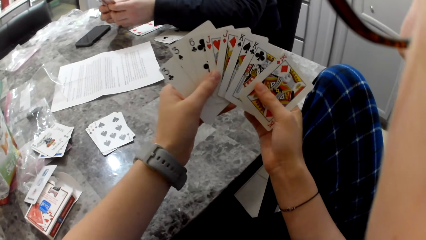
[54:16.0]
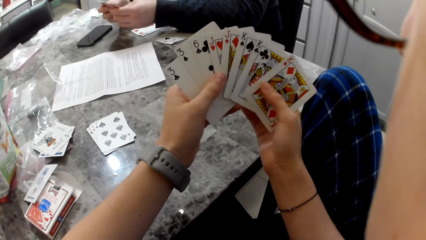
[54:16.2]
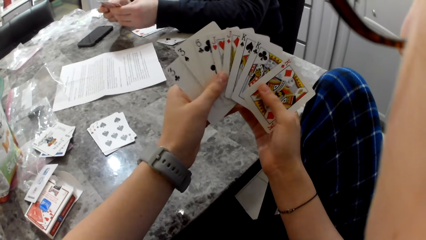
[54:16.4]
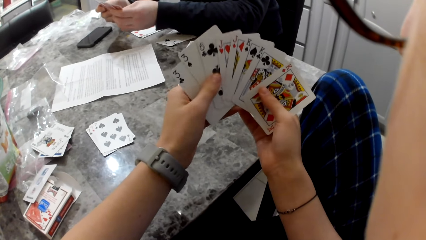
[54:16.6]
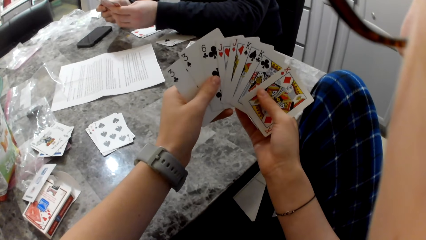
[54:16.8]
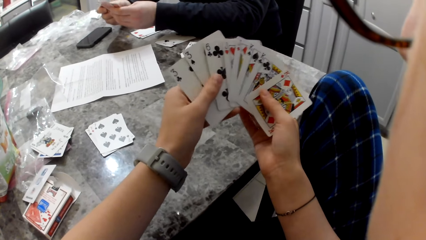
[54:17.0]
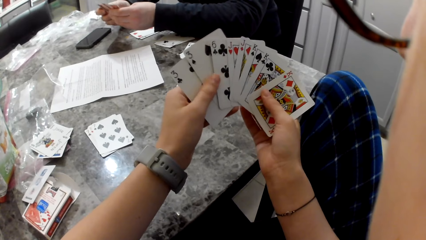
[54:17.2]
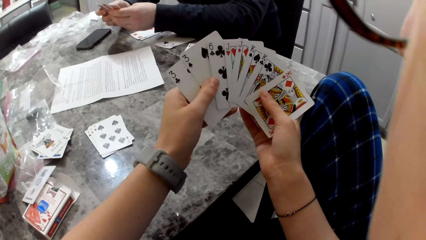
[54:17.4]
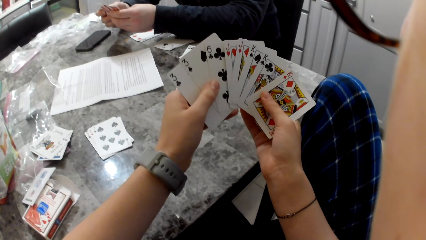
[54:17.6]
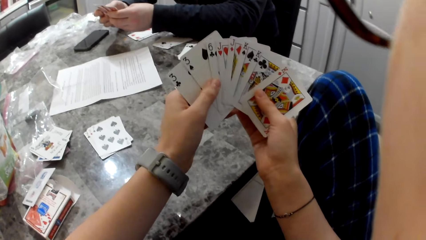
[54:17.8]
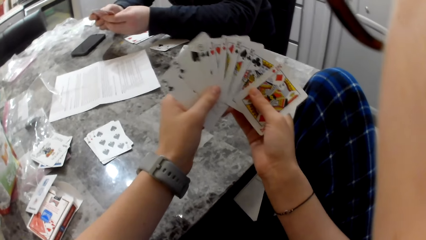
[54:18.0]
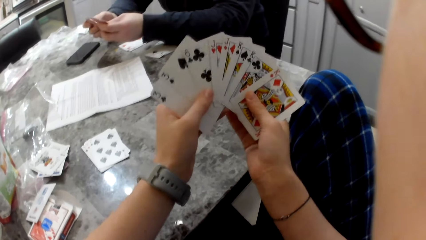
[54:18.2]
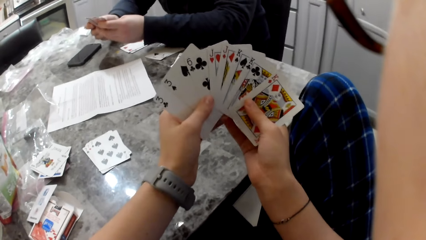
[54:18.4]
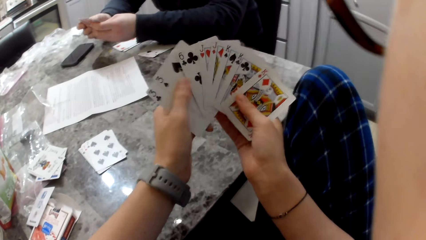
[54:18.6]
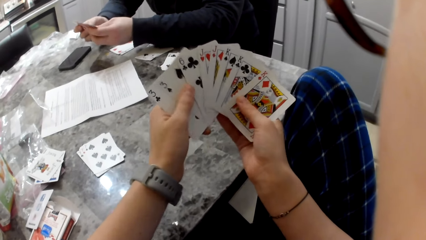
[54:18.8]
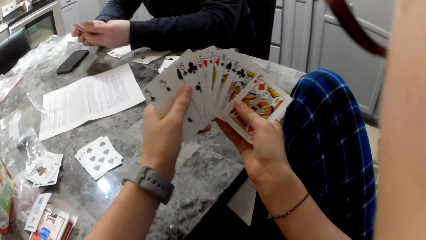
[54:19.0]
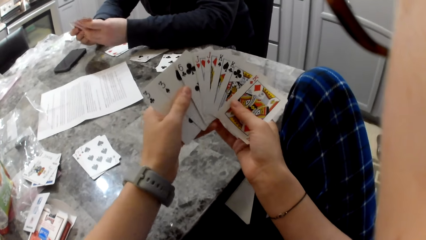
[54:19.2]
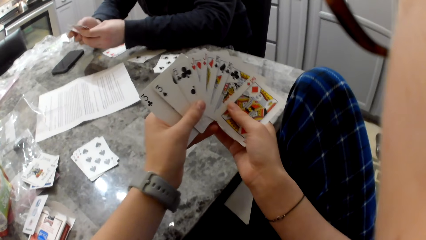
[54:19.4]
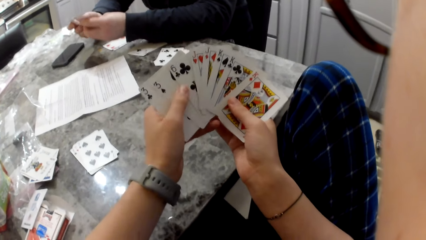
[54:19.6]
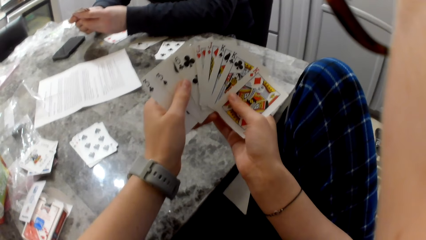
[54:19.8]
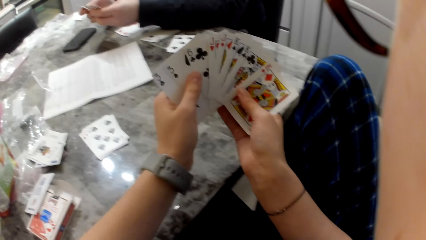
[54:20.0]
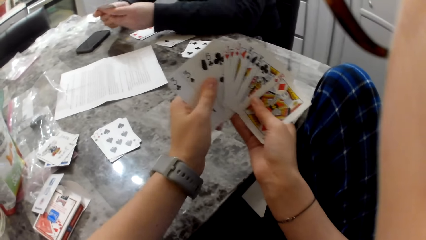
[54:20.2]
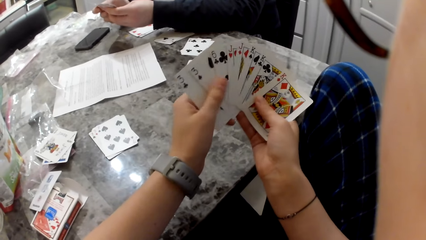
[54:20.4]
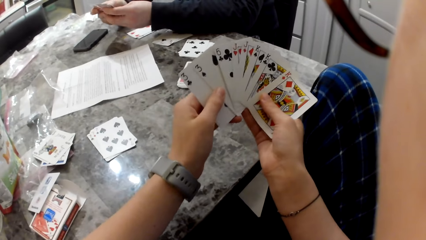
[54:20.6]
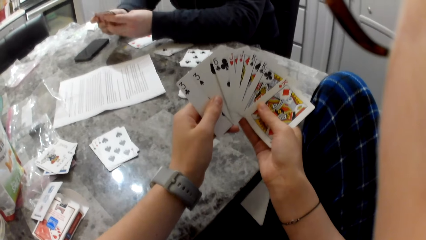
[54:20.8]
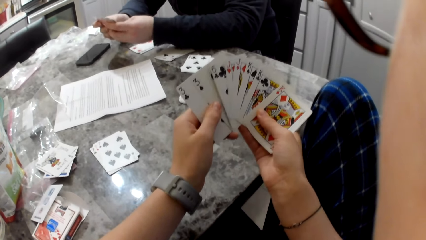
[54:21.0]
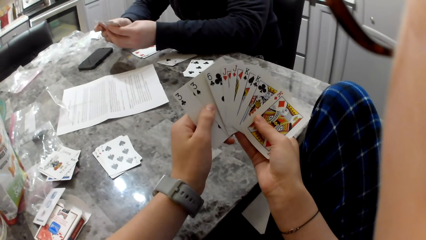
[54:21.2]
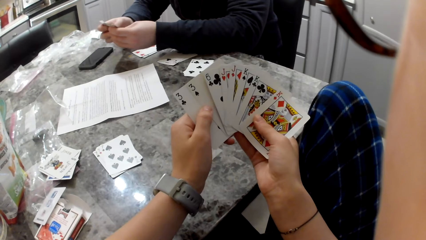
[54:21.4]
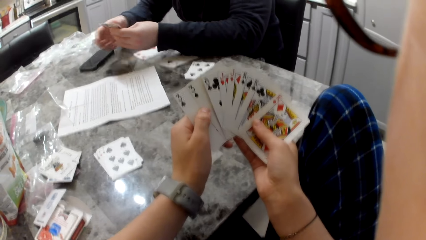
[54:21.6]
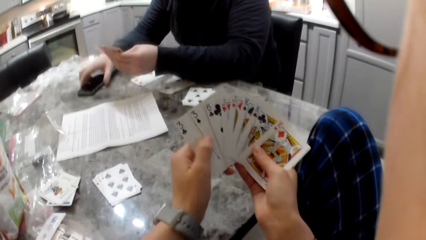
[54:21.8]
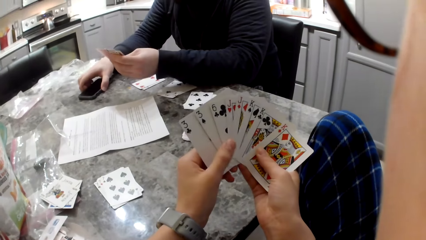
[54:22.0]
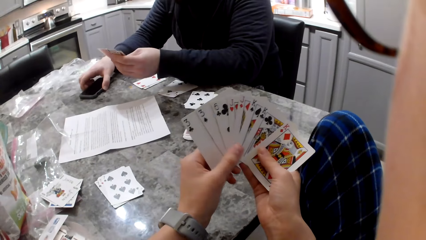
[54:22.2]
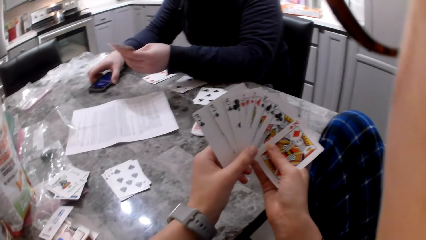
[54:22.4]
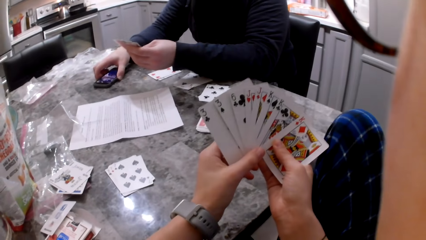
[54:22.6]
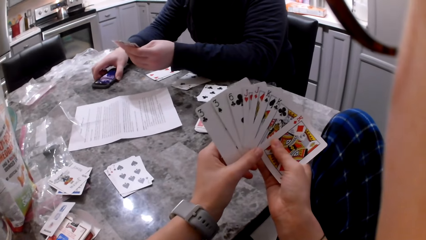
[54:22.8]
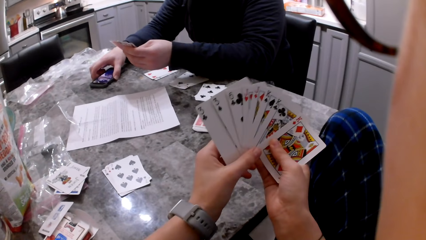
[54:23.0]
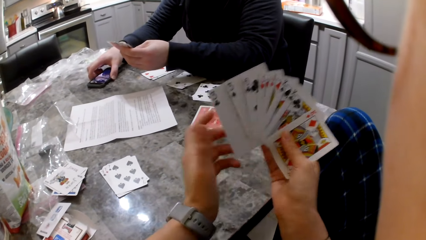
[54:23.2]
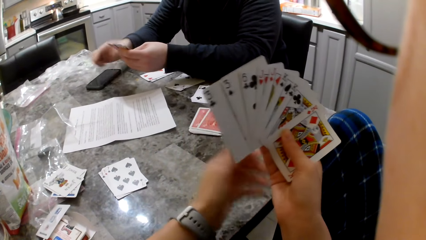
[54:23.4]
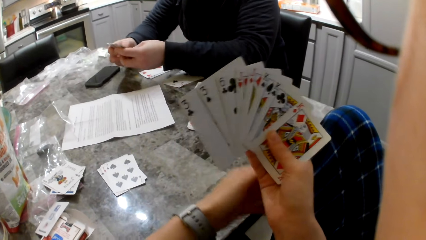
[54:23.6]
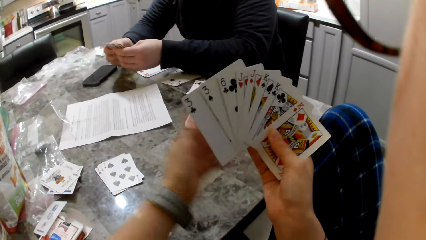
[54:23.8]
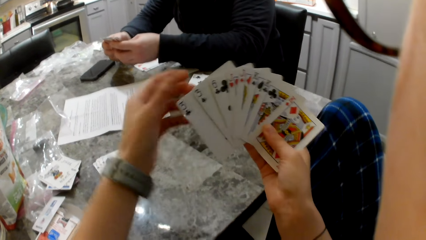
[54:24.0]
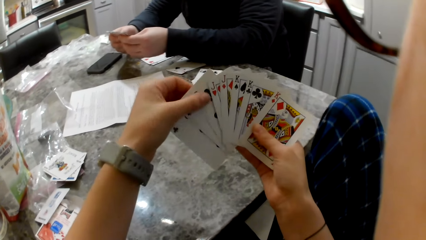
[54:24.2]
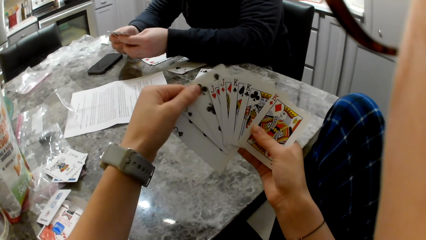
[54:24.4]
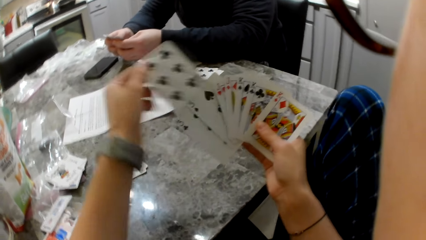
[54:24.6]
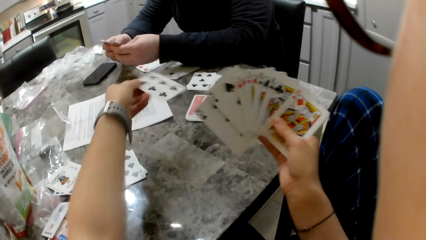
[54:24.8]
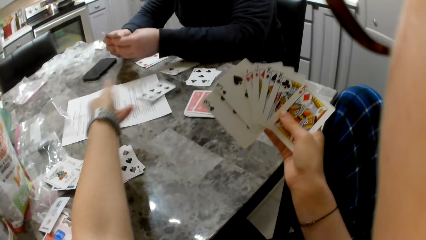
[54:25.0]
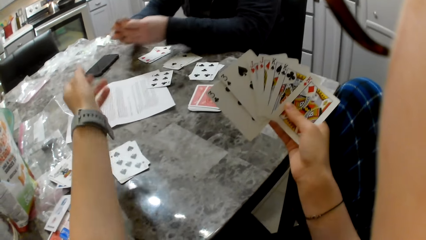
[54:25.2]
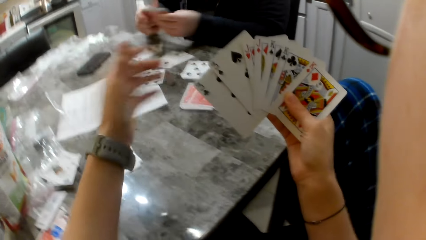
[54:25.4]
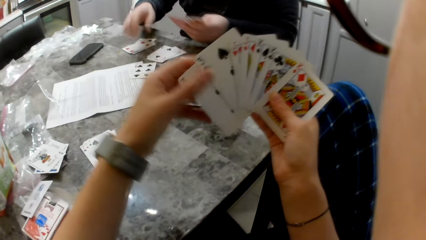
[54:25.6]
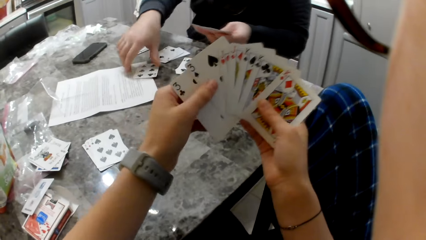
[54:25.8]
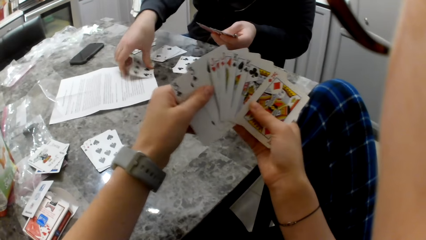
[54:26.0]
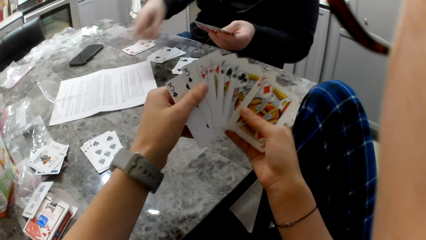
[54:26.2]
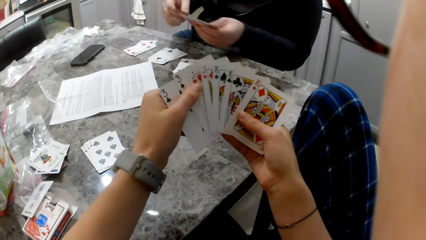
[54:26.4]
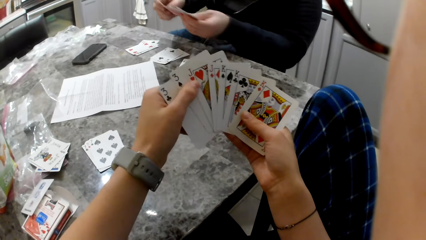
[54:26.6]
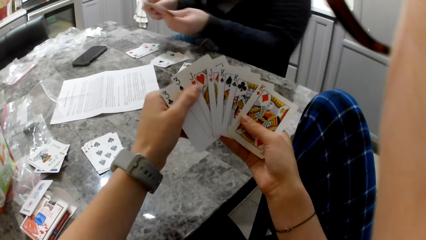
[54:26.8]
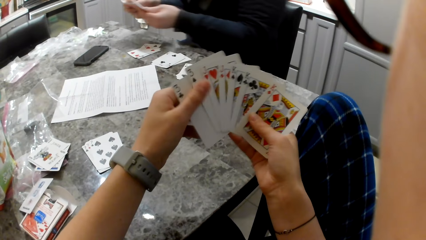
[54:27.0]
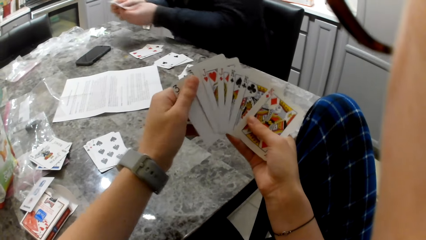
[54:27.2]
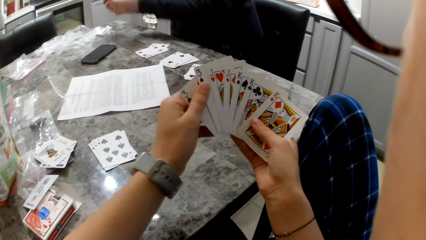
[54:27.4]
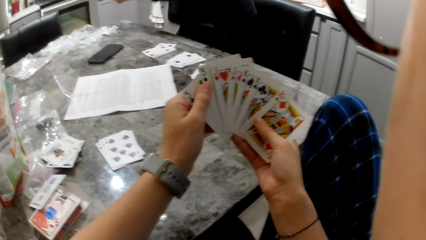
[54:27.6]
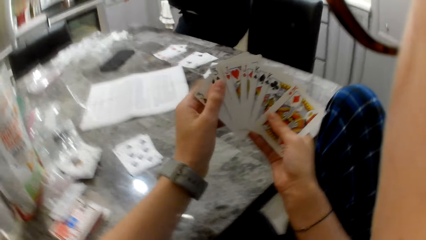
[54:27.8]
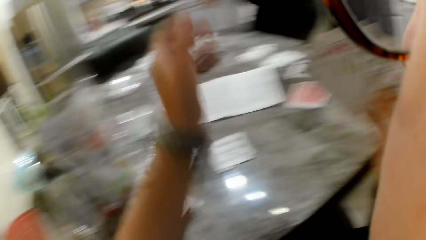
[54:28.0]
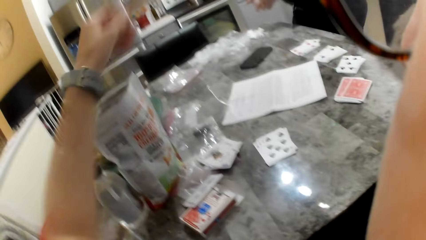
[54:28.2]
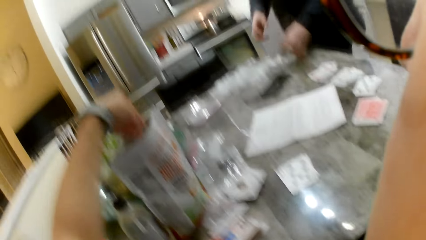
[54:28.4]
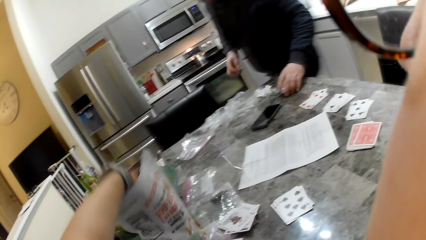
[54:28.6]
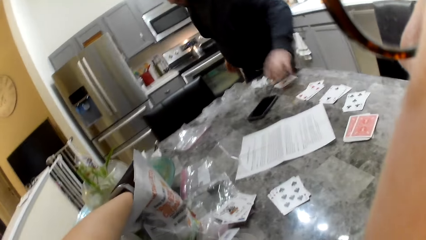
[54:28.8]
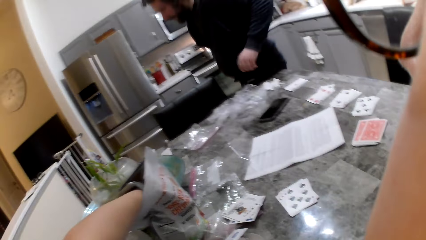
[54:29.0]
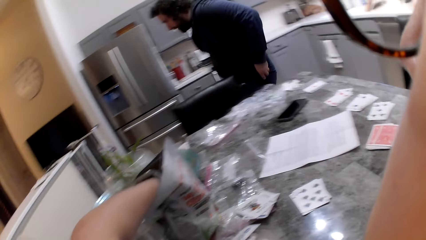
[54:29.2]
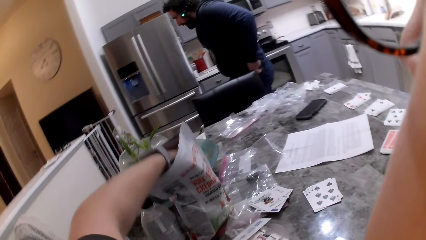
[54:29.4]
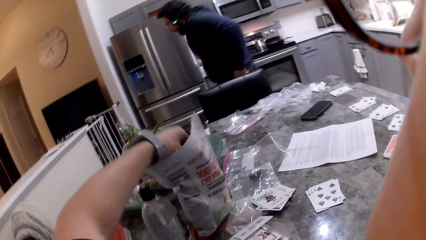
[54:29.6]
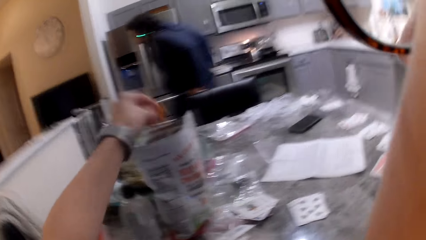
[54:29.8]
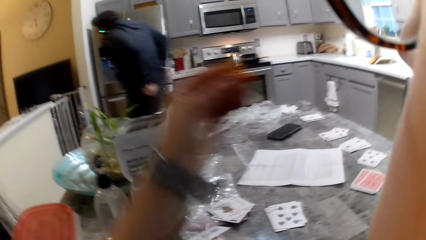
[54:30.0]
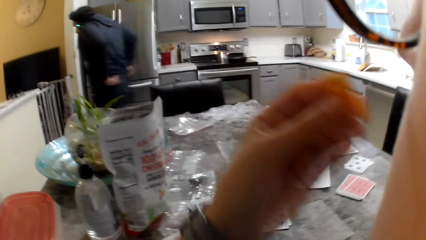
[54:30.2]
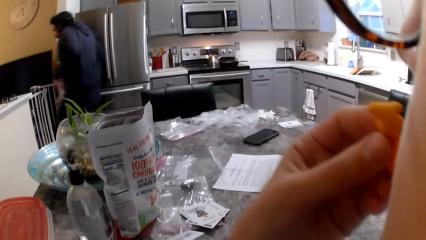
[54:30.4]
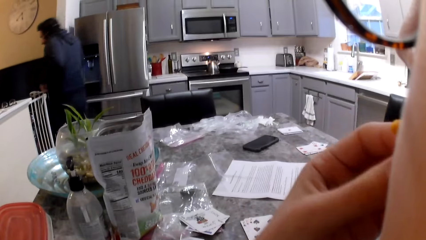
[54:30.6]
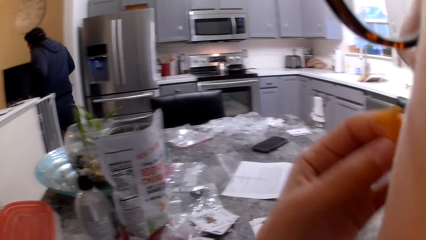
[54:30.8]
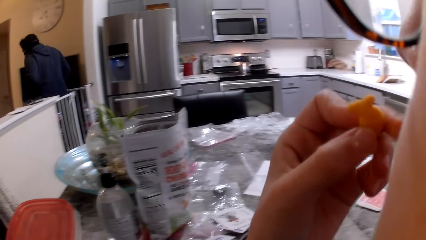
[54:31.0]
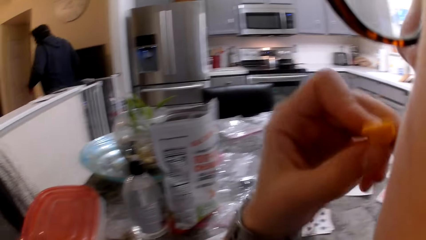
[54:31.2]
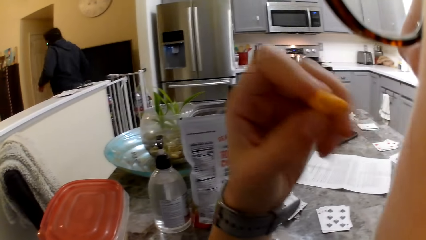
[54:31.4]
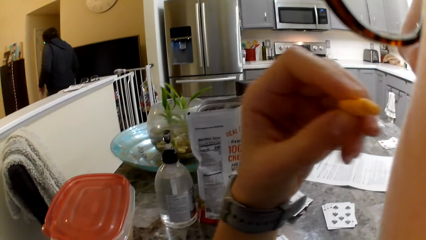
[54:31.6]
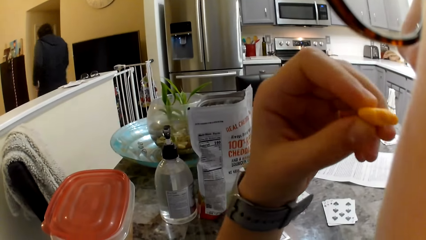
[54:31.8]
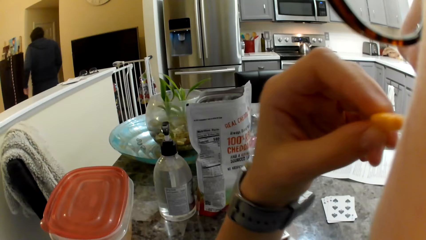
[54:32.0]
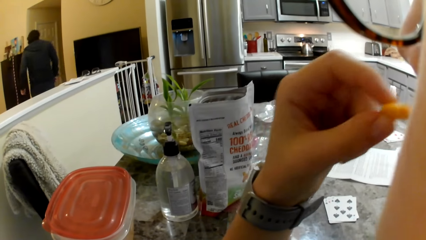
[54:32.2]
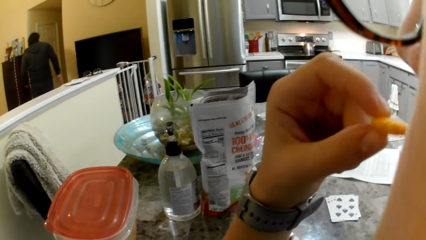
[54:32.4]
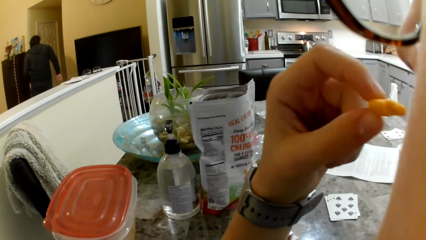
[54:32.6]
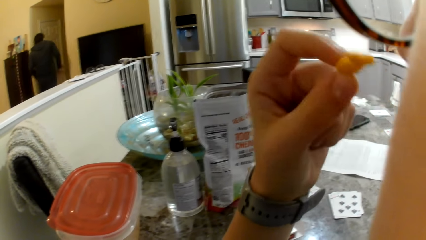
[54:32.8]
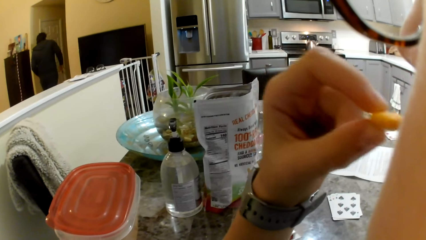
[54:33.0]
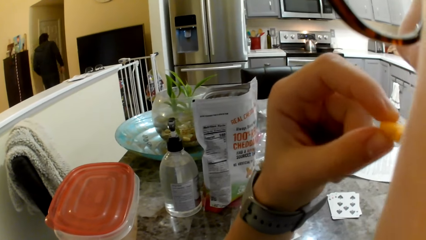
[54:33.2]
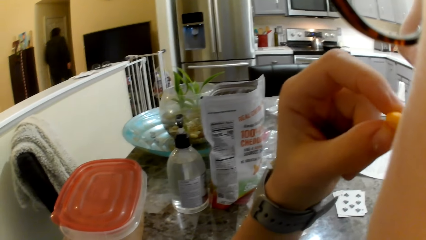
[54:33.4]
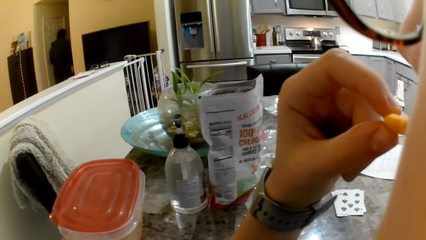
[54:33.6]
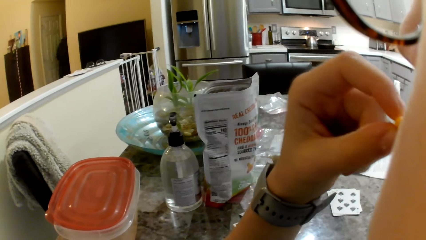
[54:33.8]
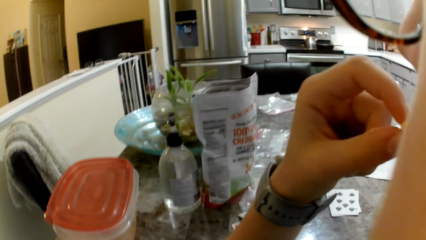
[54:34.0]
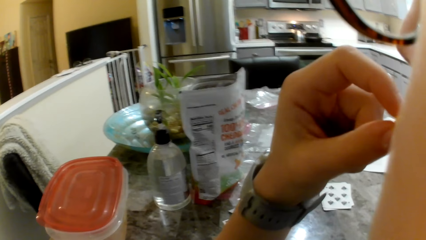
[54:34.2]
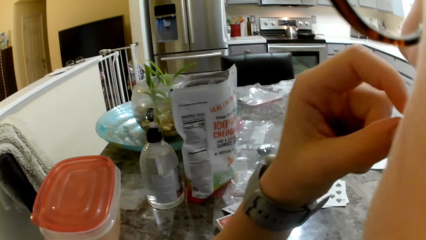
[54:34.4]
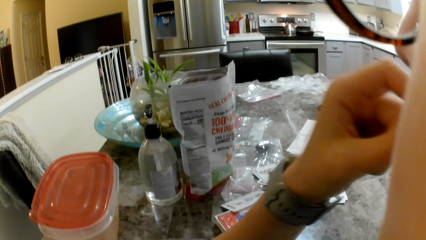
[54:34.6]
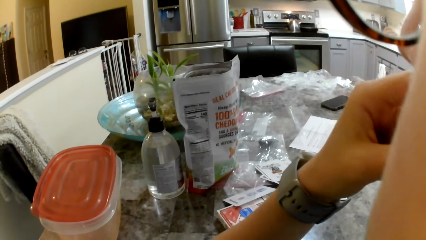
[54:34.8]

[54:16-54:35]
A man arranges the cards in his hand. He checks his phone and presses the phone on the table. He arranges the cards in his hand. The camera wearer drops the cards on the table. The man picks the cards from the table. He stands and walks away from his seat. The camera wearer picks some cheddar chips from the bag on the table. The man puts the cards on the table and walks around the room. The camera wearer eats the cheddar chips.
